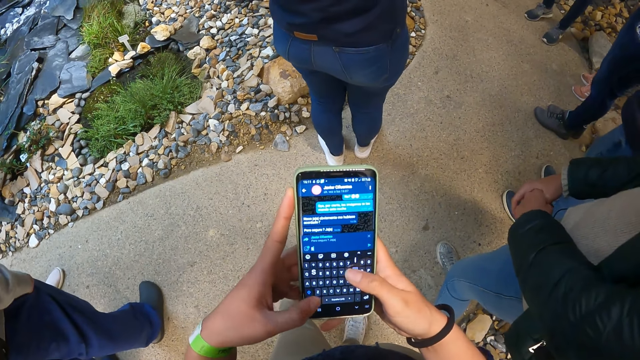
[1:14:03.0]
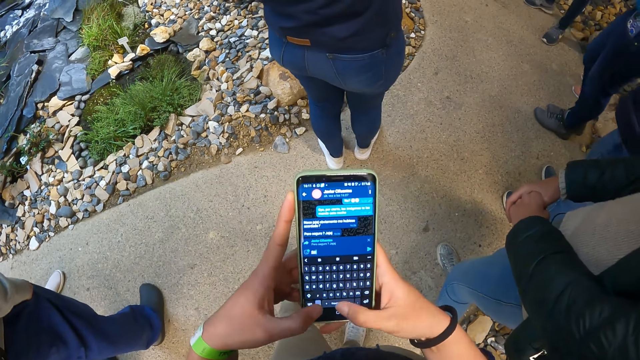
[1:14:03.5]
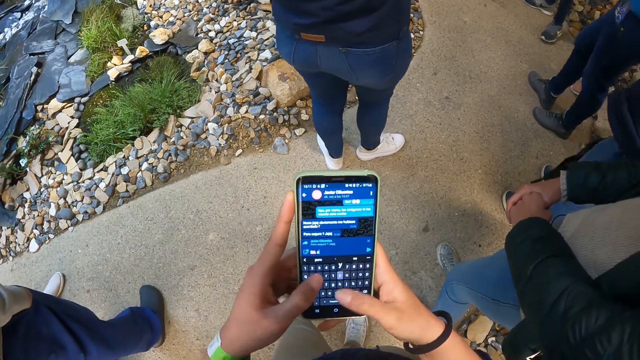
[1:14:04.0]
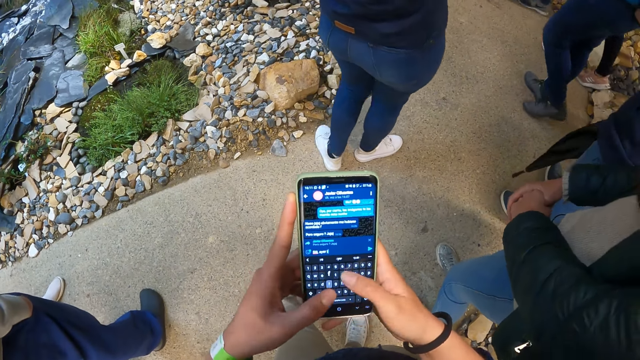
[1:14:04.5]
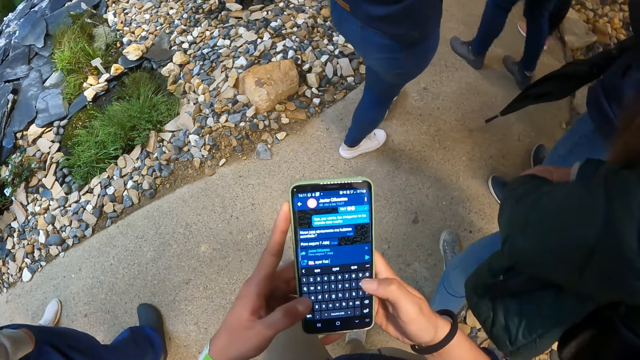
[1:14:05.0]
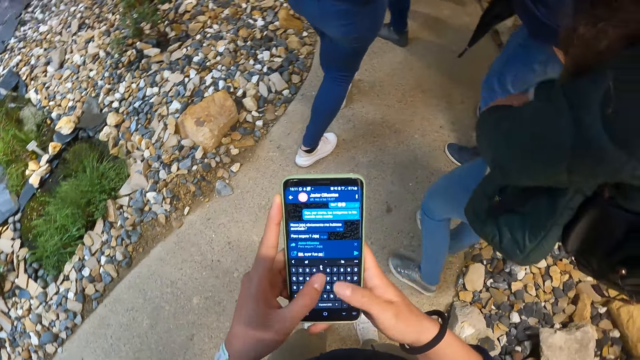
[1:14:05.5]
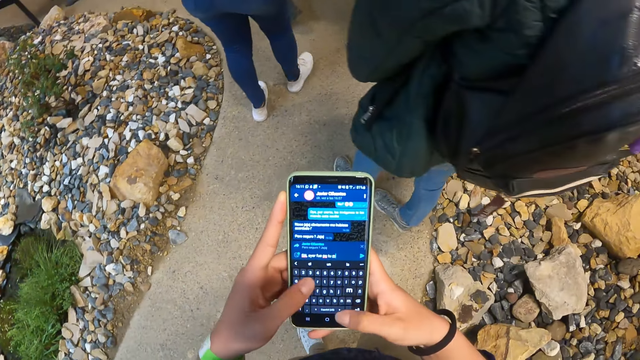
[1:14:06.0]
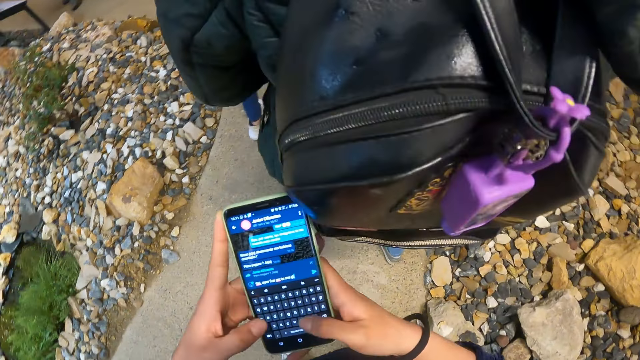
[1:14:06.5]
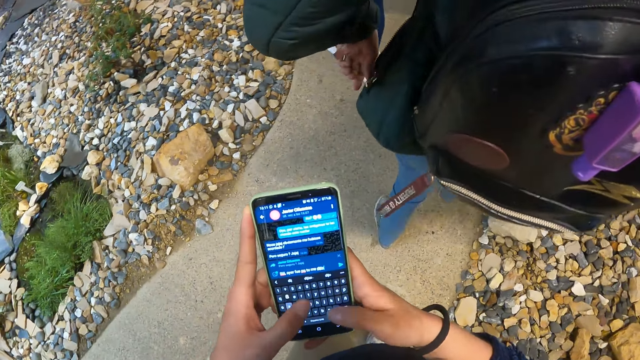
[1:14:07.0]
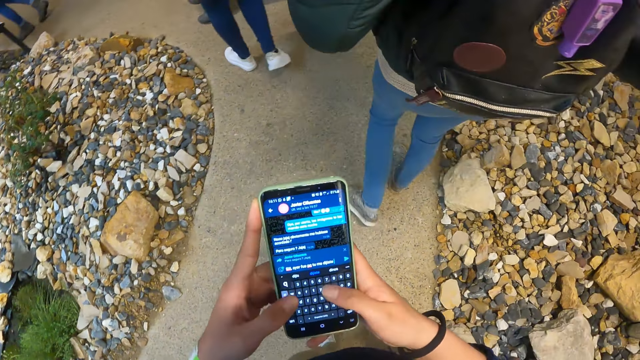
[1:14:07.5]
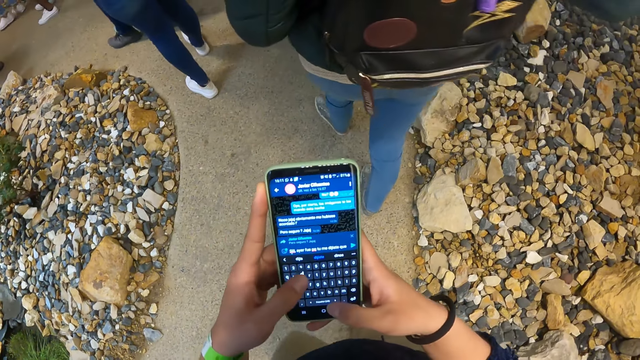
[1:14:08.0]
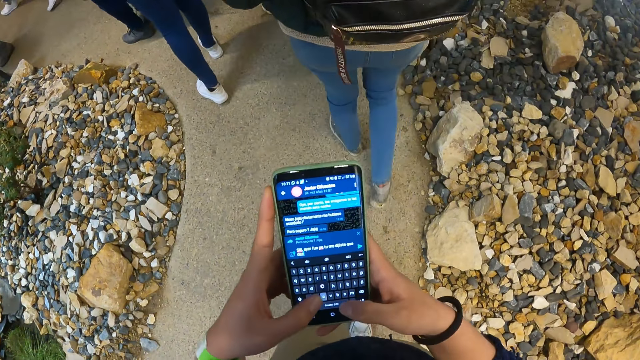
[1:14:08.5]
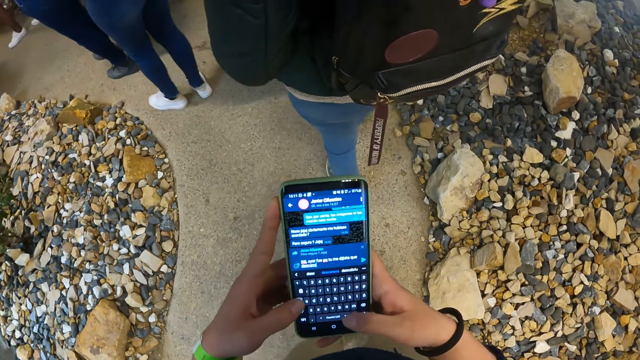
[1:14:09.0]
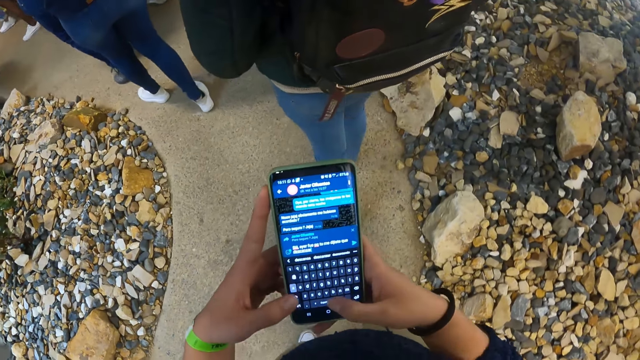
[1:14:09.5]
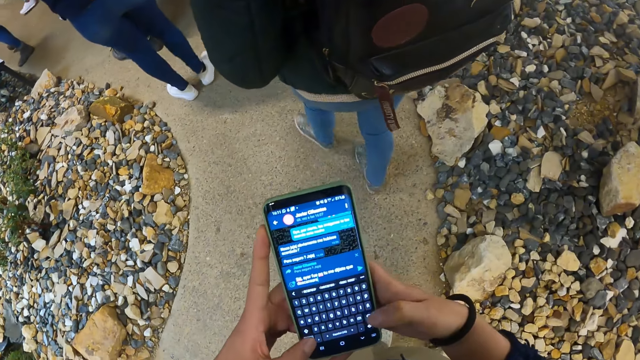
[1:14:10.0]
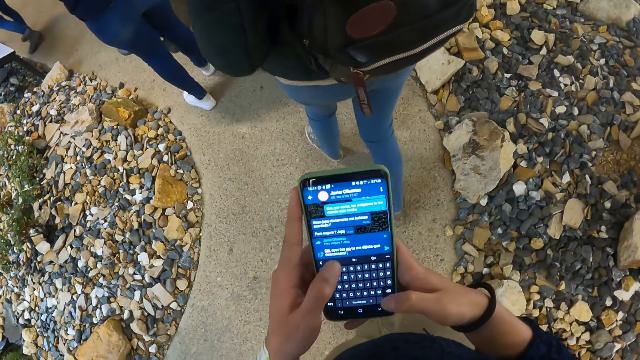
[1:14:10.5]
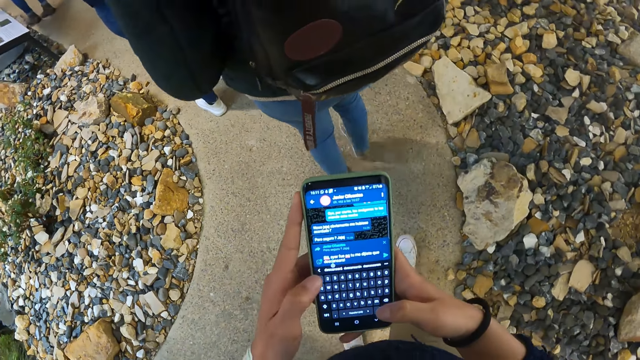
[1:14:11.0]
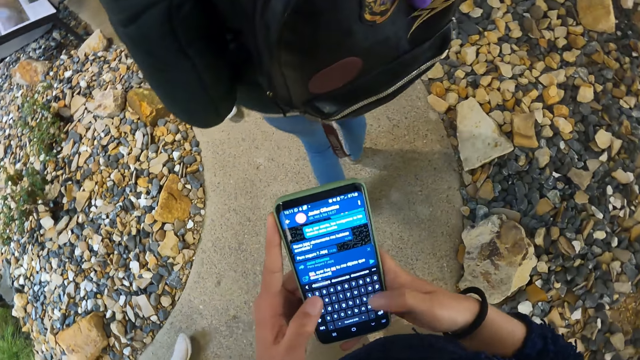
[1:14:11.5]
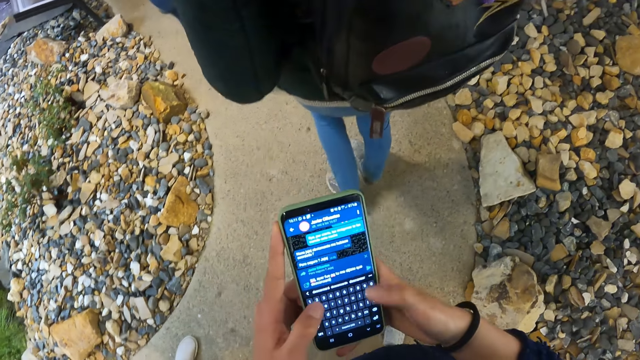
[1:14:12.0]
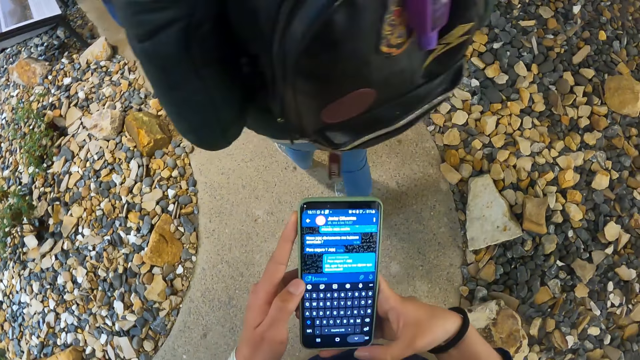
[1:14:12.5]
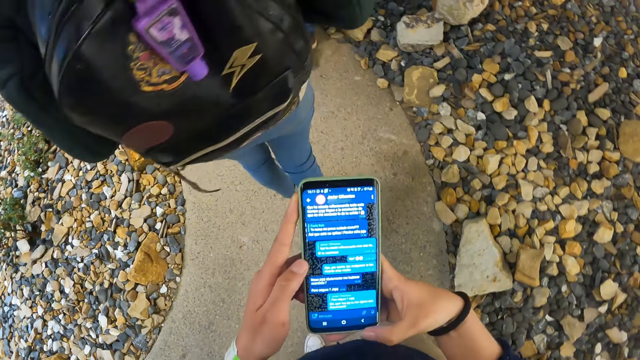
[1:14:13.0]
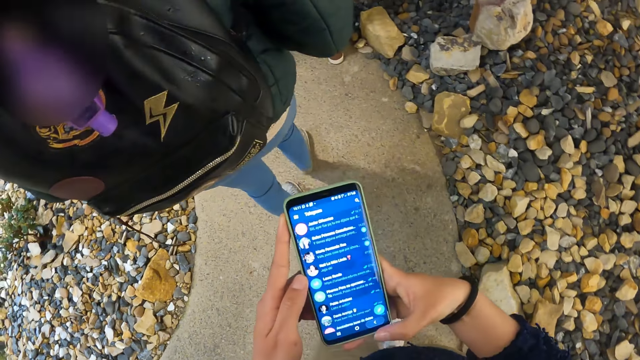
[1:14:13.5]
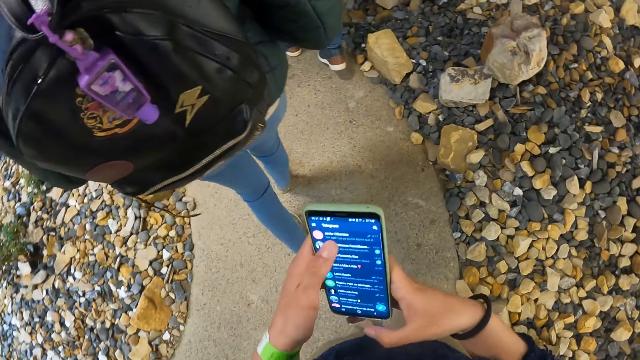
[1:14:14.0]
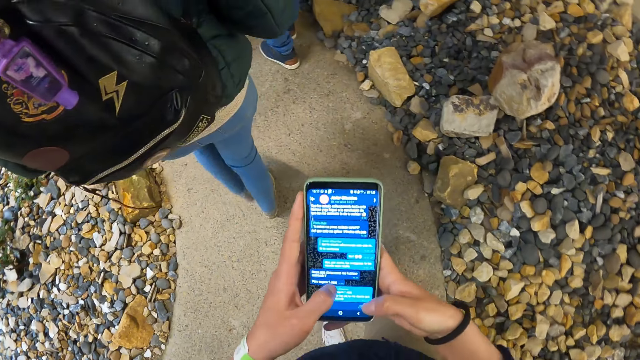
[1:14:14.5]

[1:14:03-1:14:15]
The camera wearer types on the phone. They type on the phone again. They walk.

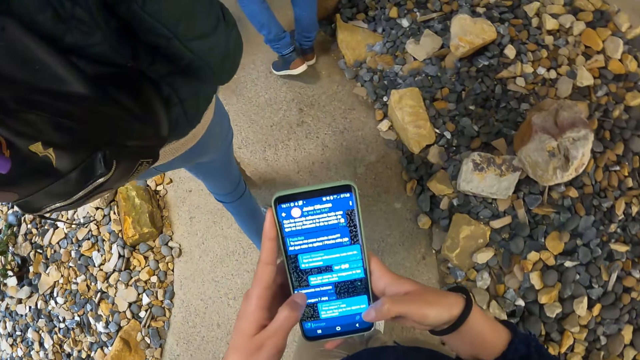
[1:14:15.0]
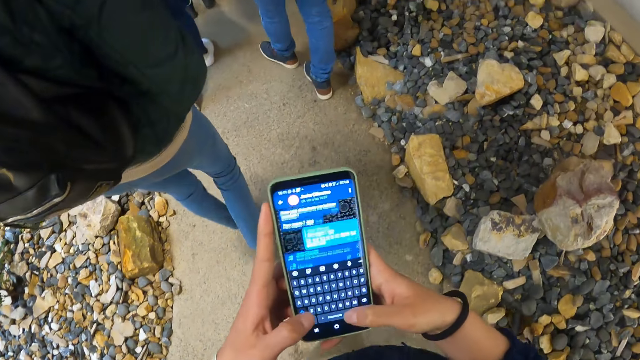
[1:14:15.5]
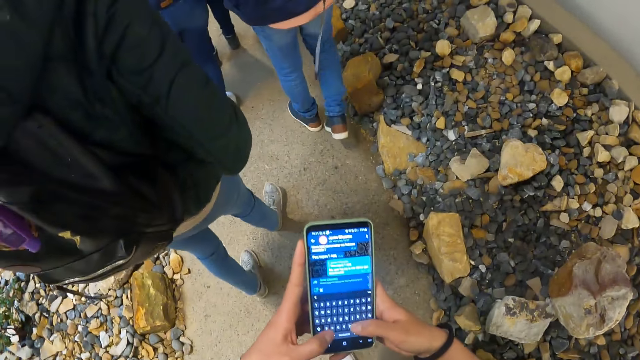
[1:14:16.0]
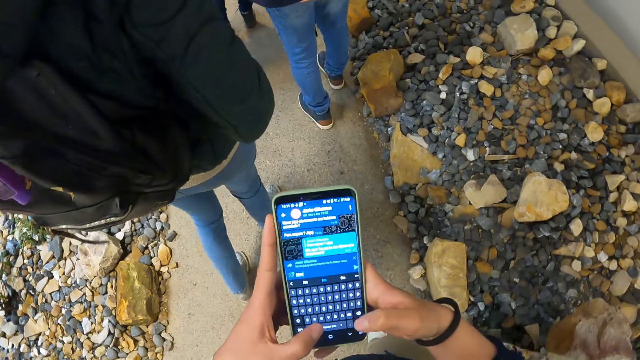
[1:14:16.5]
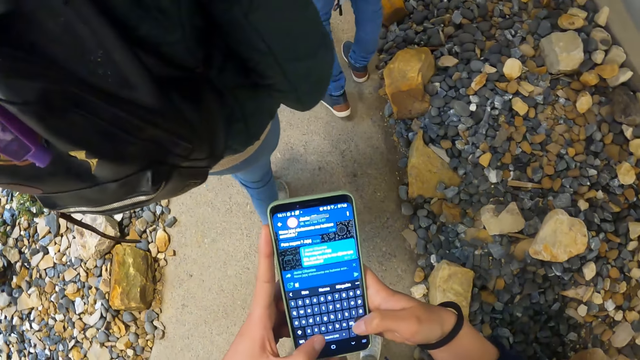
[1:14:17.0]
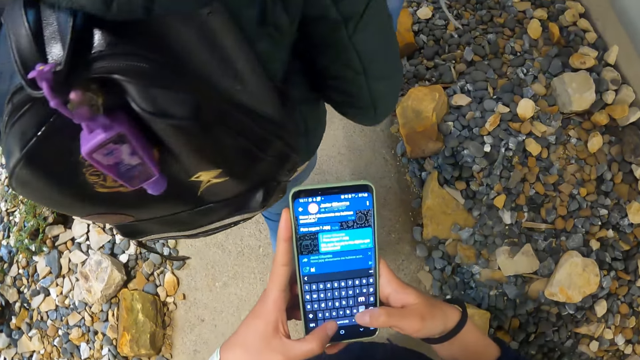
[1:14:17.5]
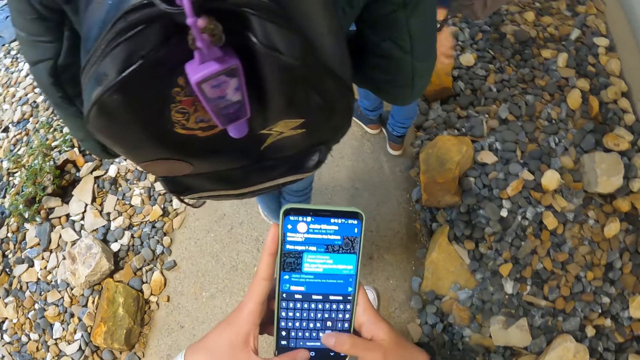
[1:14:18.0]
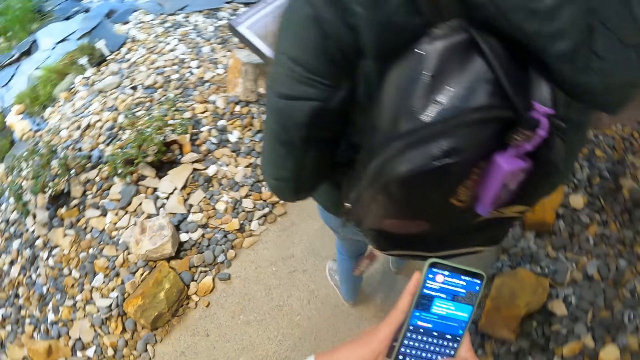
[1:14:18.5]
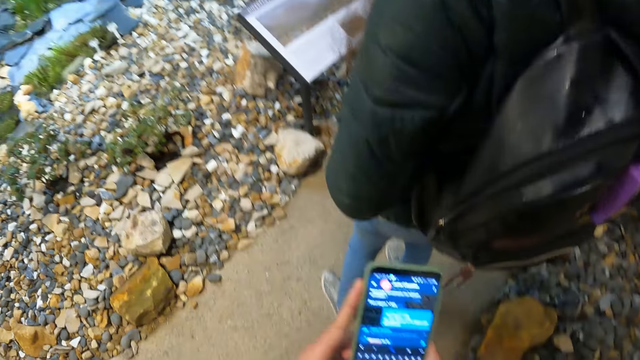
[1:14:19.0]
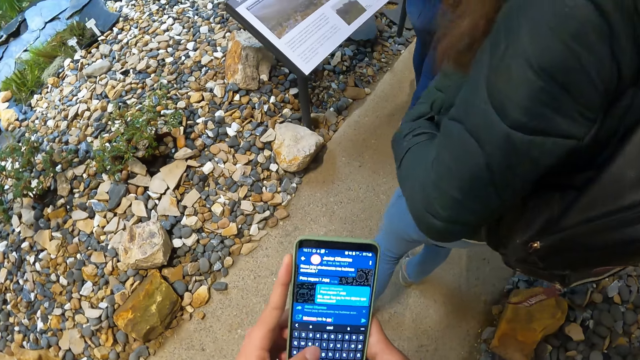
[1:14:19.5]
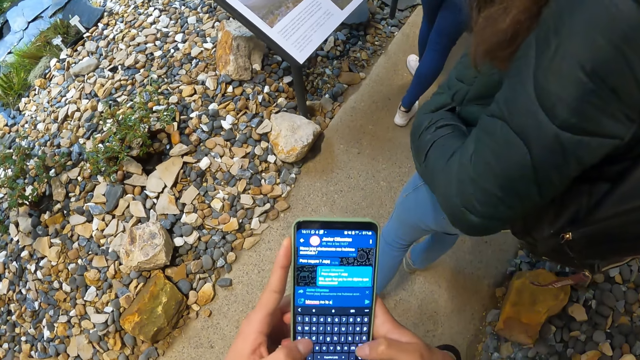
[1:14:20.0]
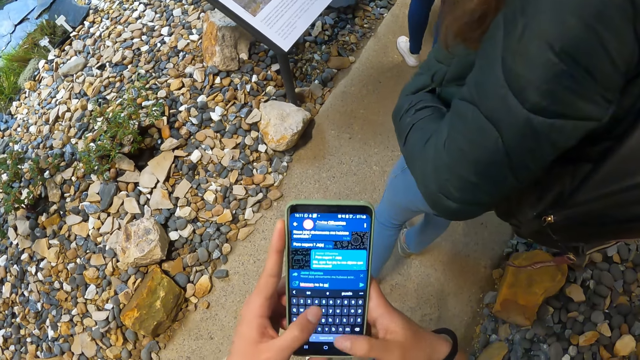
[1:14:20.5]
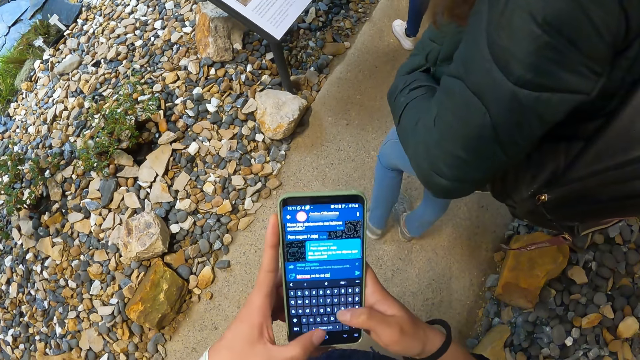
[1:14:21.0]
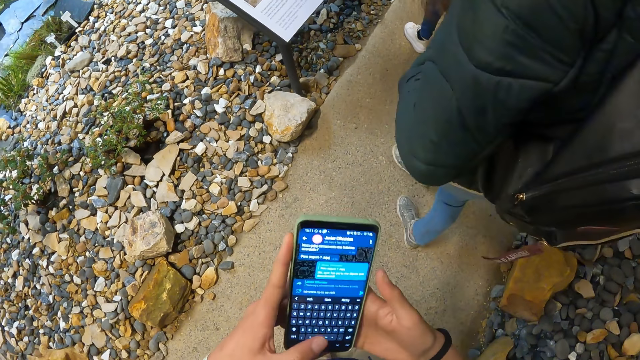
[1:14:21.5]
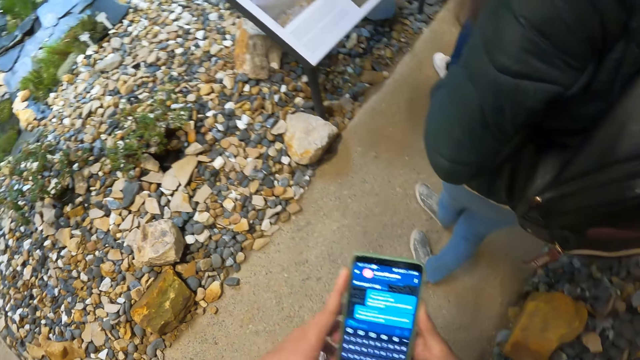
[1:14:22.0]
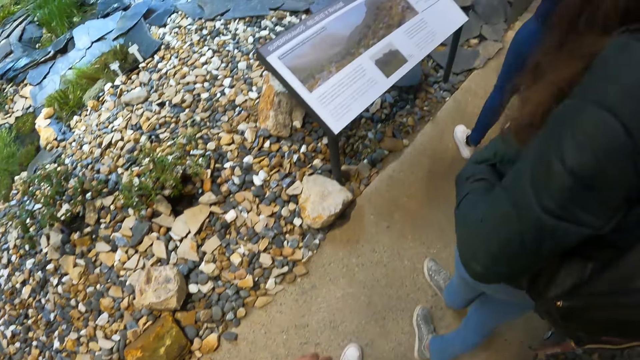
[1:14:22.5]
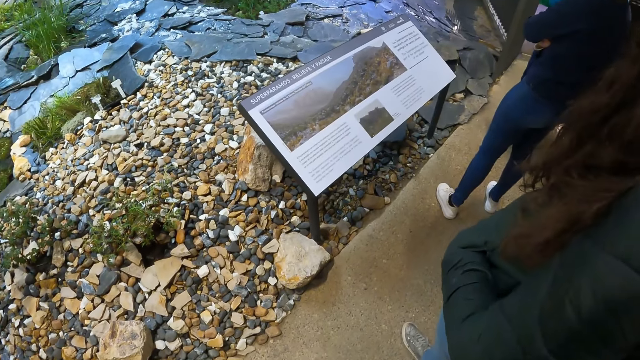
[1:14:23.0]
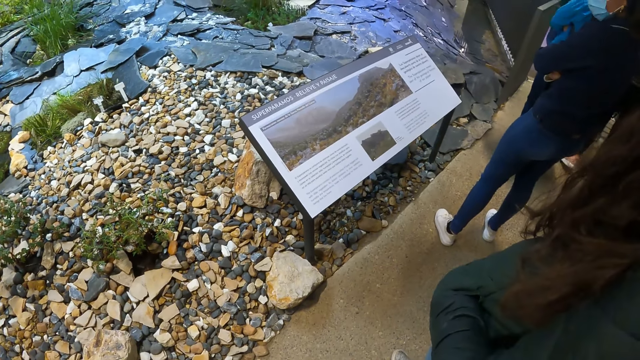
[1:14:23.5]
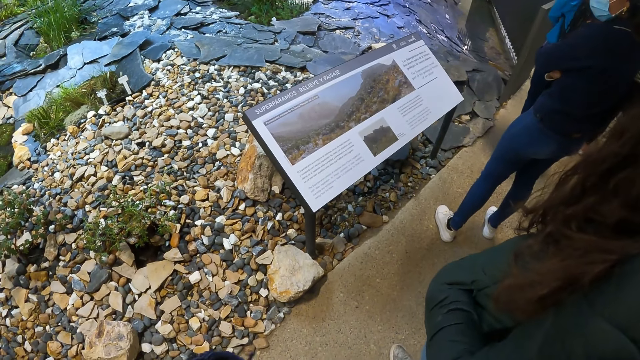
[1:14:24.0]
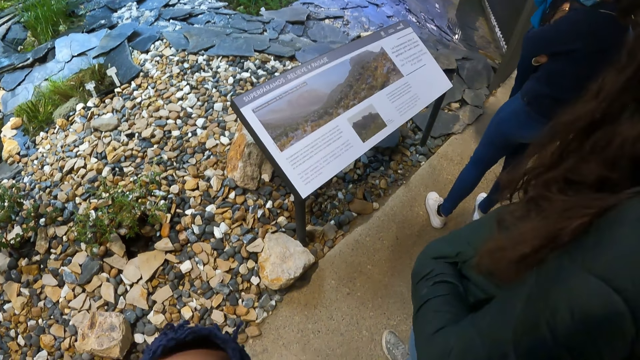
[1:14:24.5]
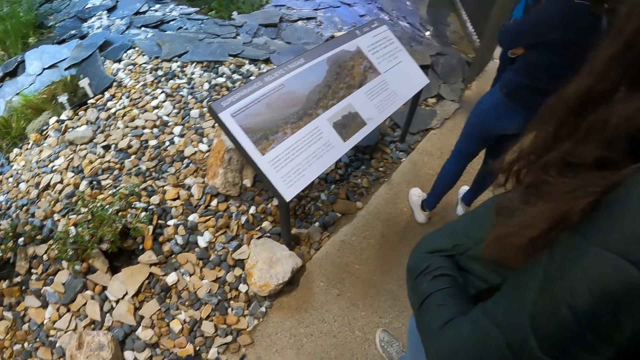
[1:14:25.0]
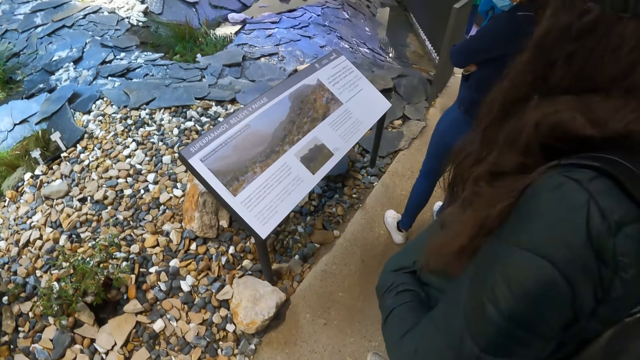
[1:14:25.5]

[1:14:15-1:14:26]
The camera wearer looks at the board.
